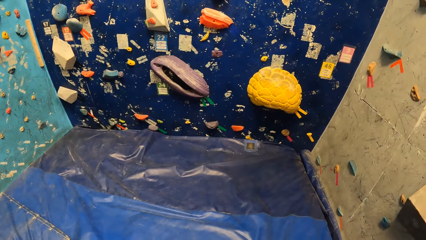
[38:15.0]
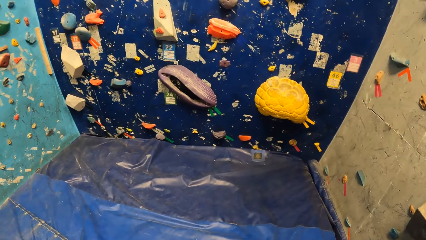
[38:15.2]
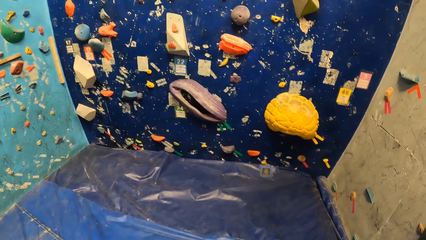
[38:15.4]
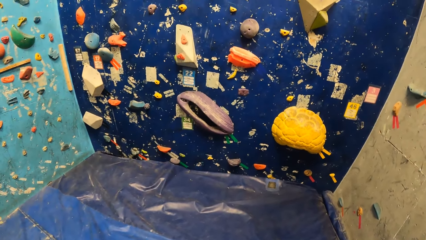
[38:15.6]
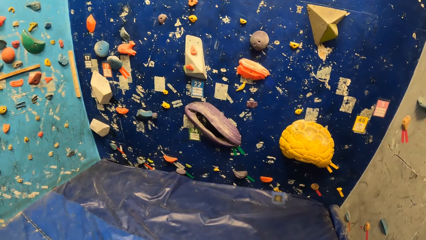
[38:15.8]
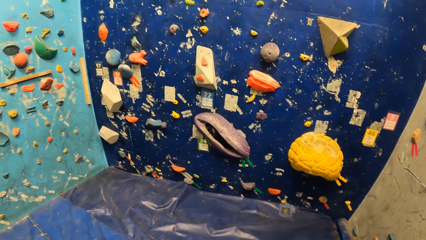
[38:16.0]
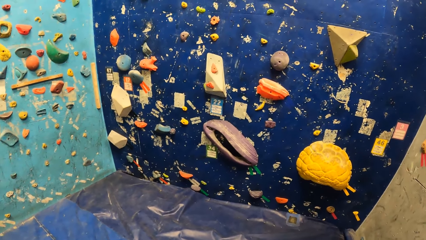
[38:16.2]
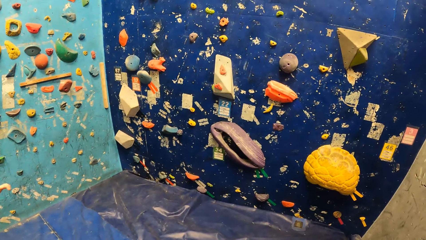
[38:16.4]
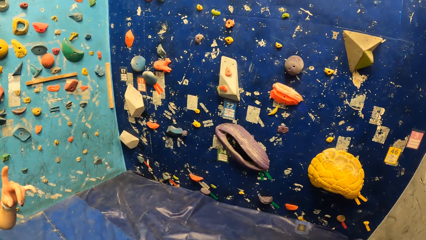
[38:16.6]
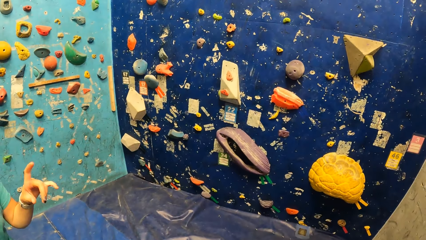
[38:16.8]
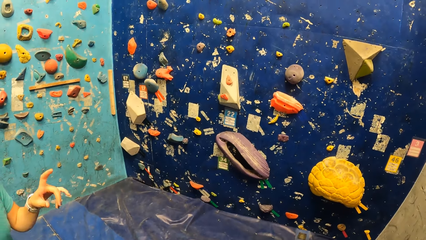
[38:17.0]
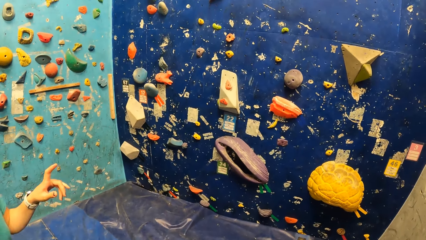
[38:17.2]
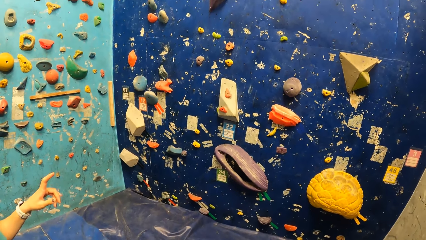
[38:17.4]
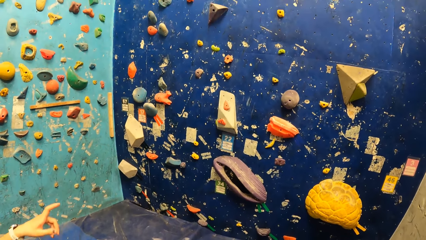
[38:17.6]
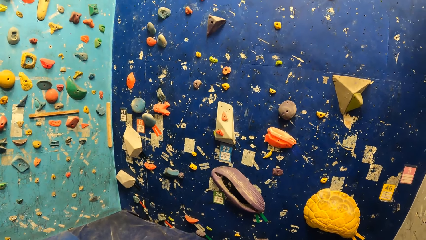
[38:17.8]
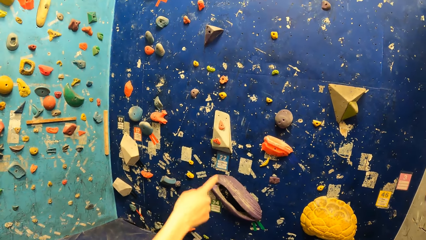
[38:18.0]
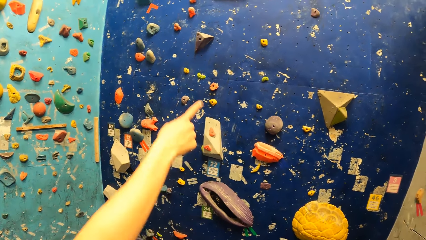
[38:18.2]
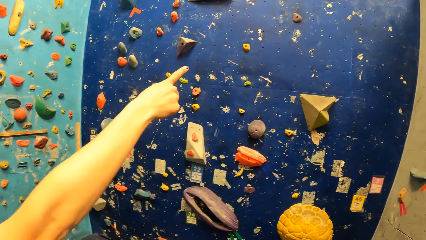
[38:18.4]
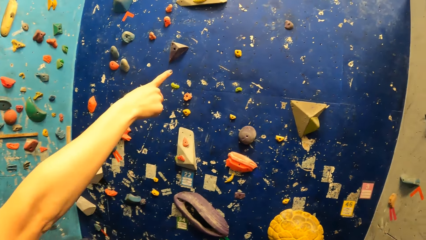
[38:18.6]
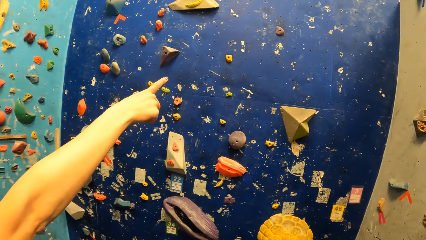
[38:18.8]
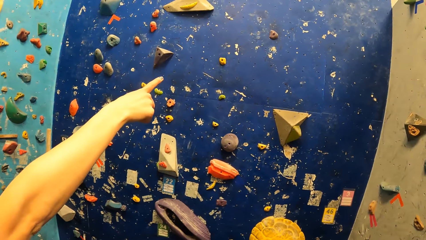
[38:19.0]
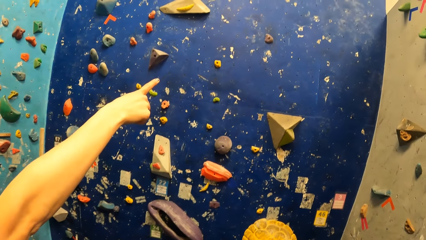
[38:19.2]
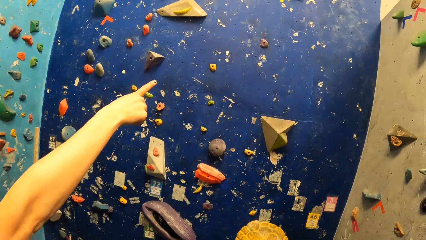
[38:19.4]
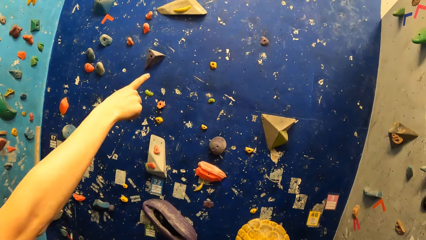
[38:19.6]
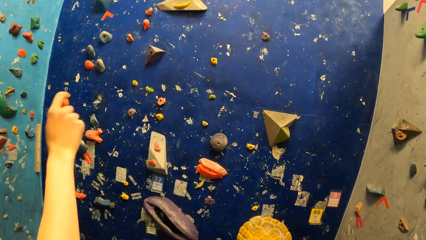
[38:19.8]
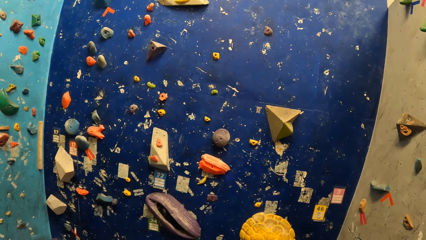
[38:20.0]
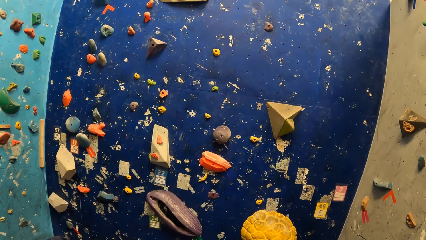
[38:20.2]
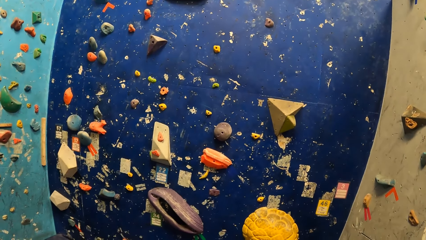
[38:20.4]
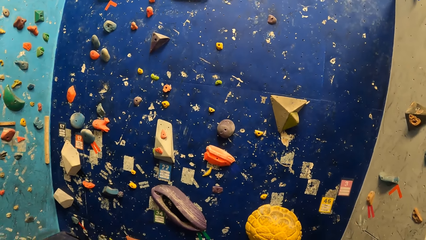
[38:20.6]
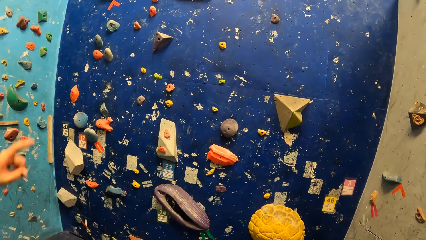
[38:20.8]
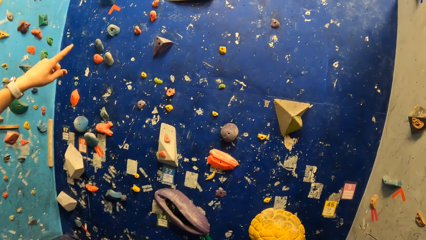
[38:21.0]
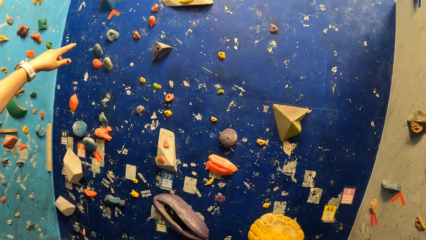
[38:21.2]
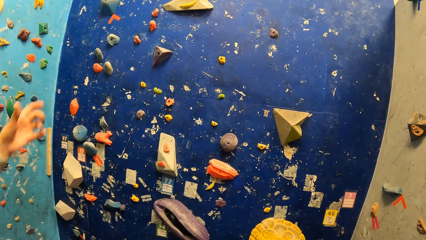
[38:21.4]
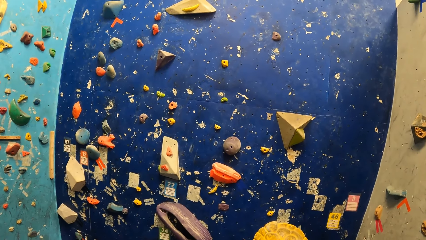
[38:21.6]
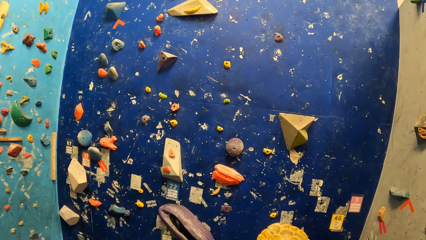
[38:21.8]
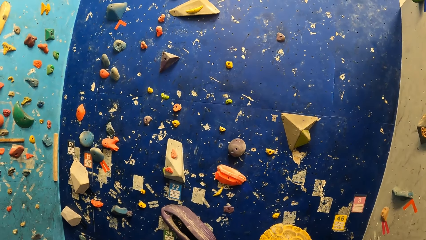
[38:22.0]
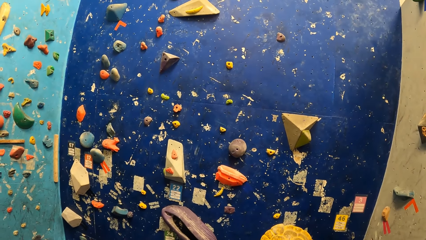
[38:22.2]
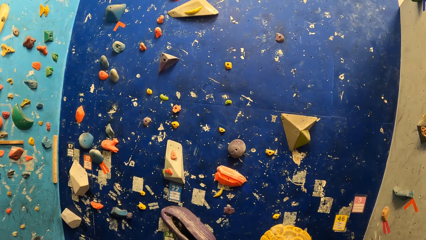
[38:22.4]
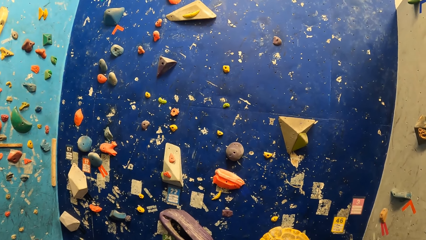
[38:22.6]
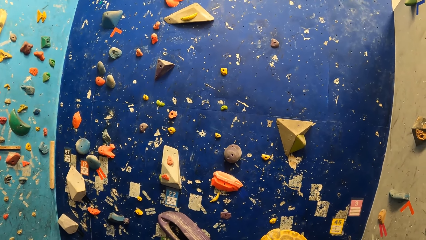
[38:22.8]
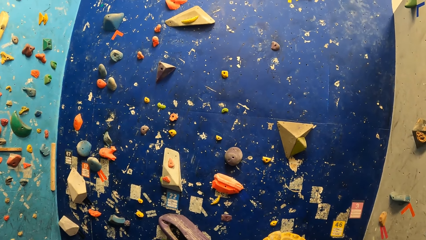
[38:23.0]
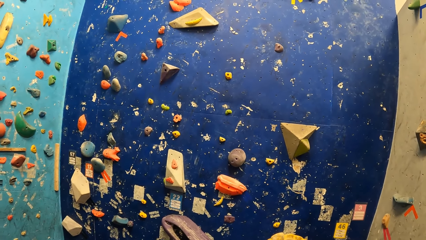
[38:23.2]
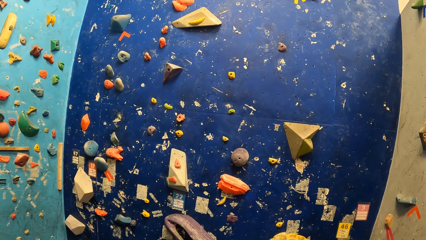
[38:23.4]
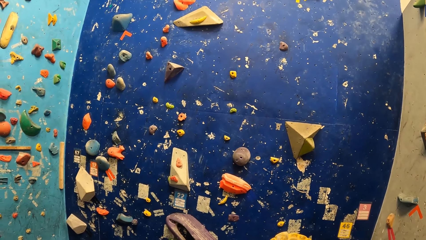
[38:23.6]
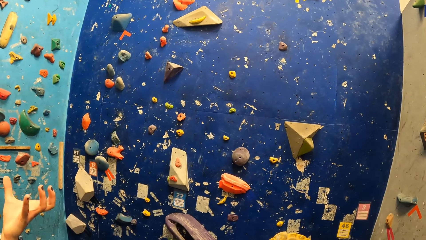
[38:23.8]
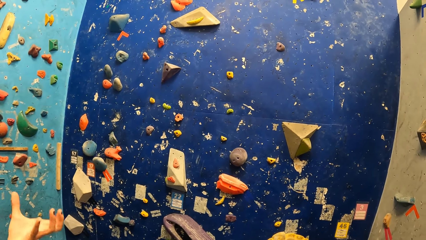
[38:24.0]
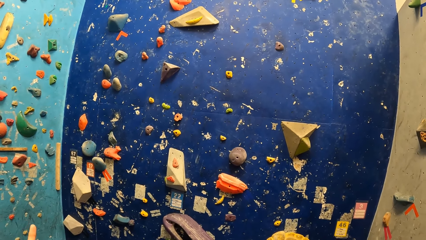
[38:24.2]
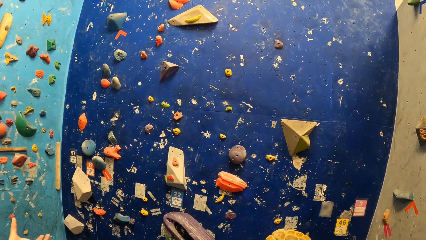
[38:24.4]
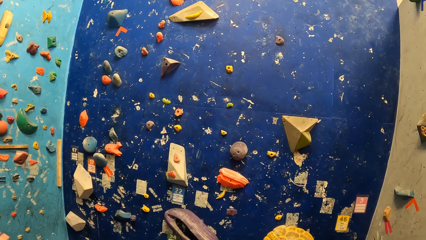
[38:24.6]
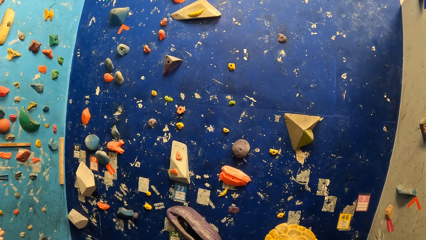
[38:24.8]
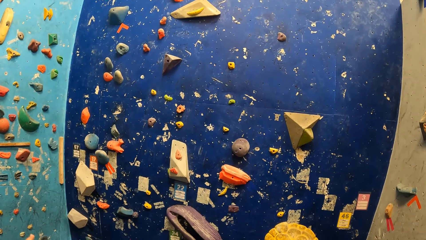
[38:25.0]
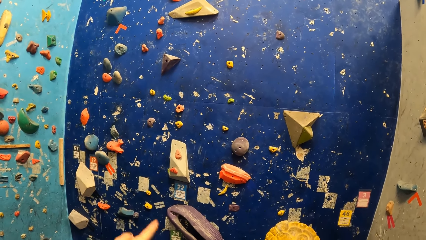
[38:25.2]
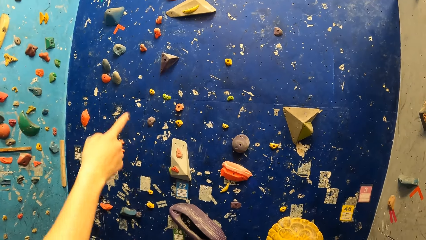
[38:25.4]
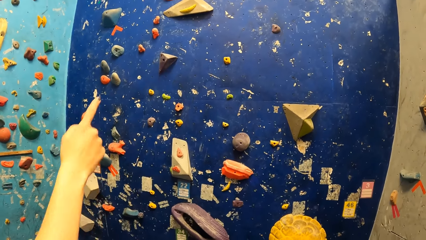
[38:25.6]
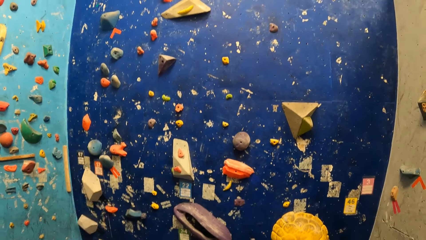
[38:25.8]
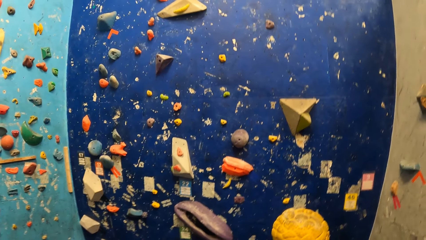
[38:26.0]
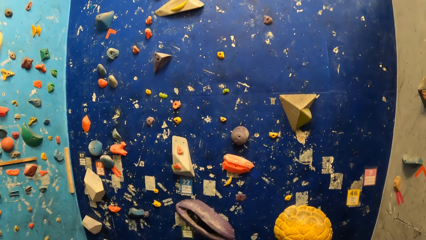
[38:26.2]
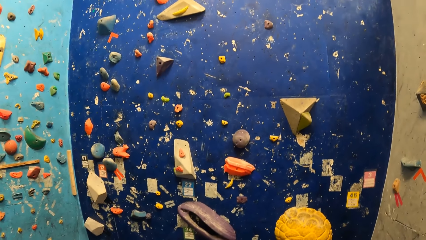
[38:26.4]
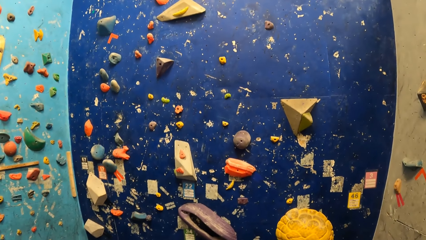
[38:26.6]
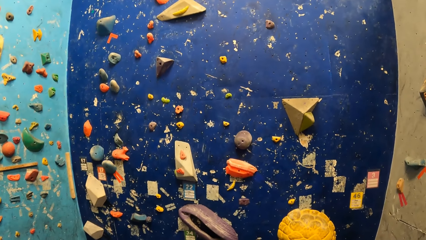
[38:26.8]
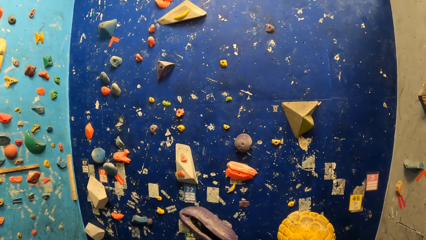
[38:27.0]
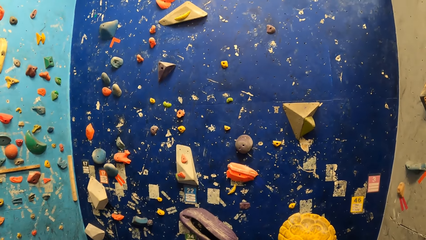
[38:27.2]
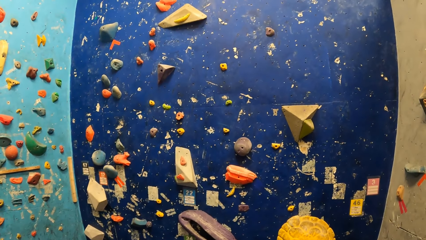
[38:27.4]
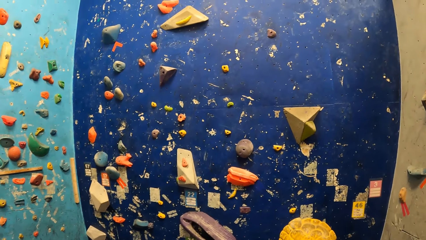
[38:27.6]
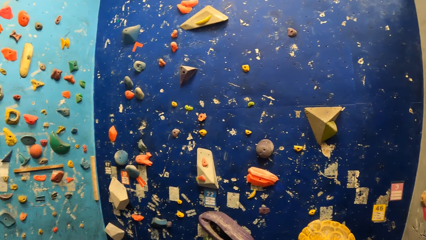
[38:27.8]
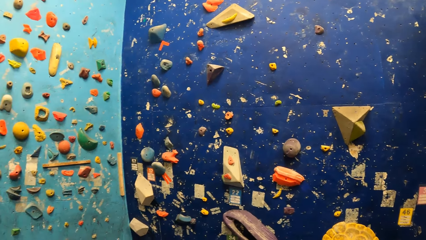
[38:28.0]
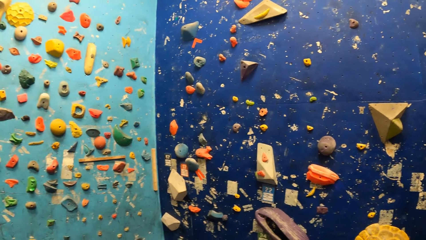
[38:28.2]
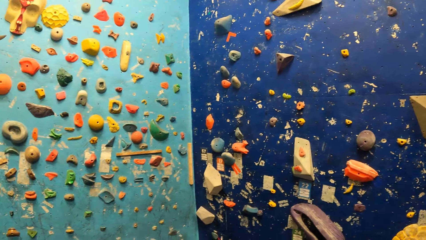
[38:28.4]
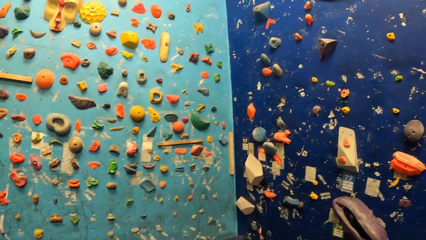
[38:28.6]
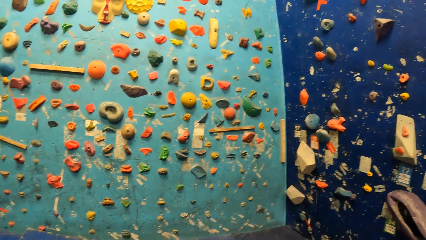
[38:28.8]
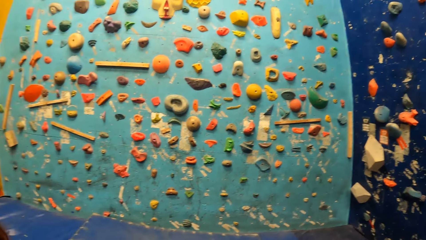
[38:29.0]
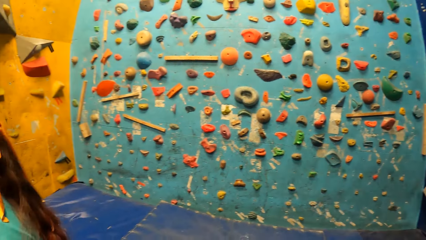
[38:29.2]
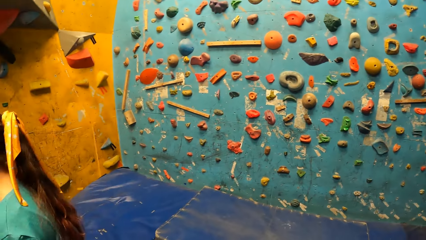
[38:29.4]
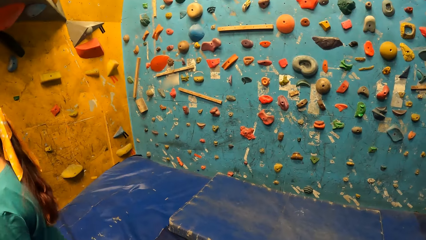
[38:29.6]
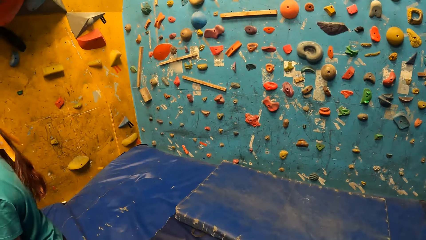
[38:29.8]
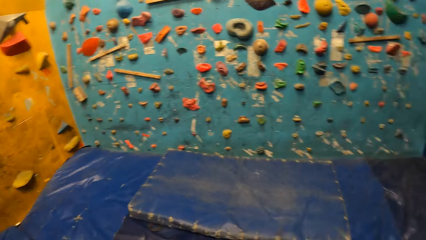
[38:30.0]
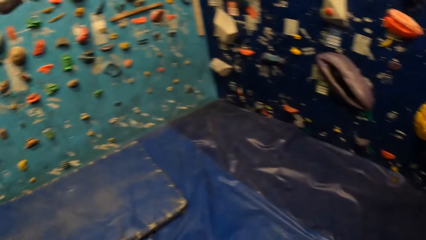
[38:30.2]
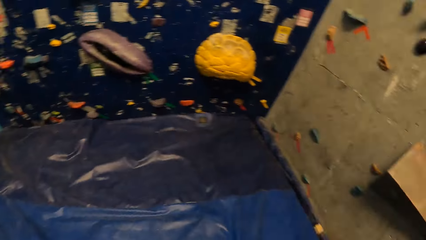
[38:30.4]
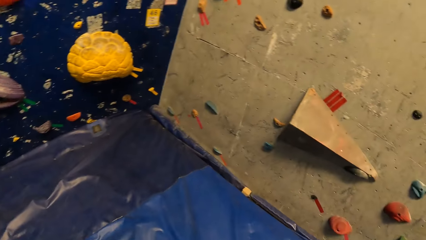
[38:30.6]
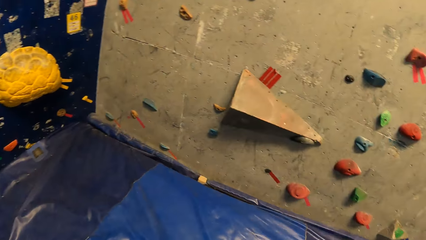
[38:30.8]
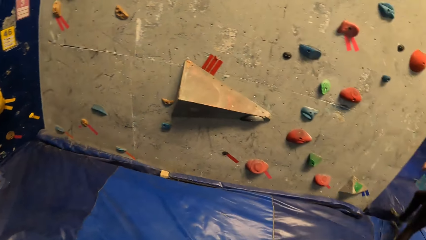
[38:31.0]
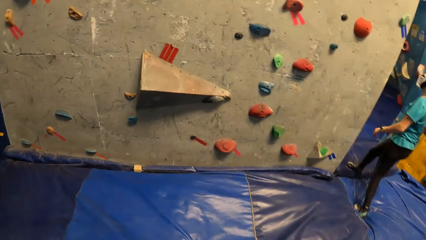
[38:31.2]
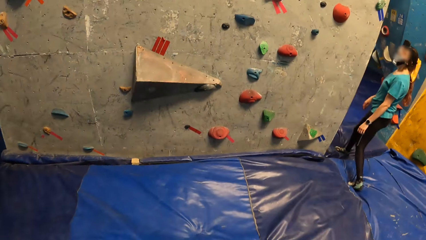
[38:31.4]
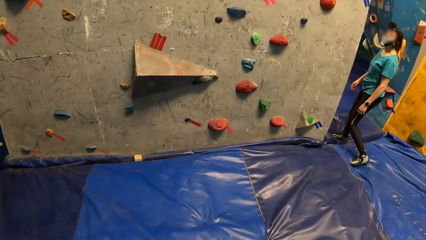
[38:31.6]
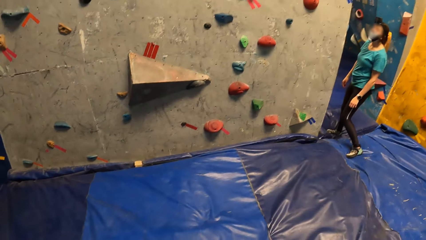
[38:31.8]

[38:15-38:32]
The woman points at the bouldering wall with her right hand. She points at the bouldering wall with her left hand. The camera wearer looks at the wall. The woman points at the bouldering wall with her right hand.
